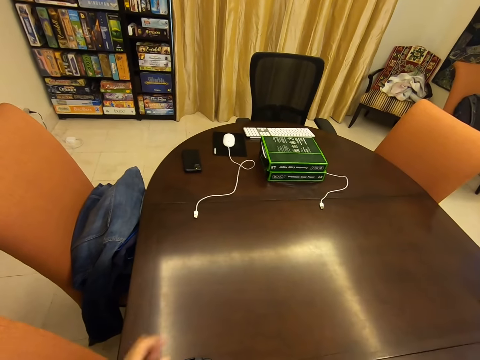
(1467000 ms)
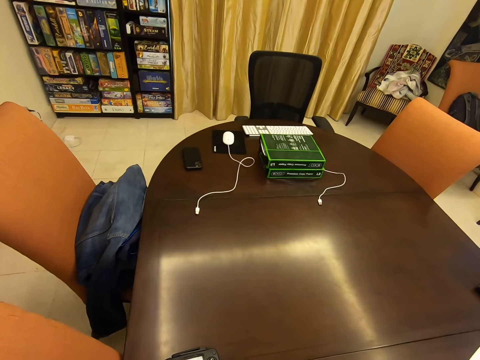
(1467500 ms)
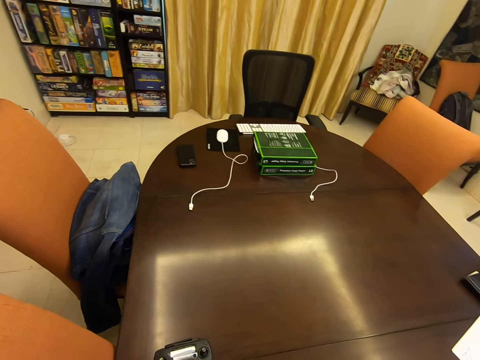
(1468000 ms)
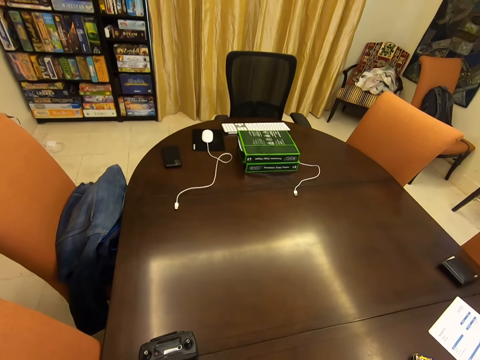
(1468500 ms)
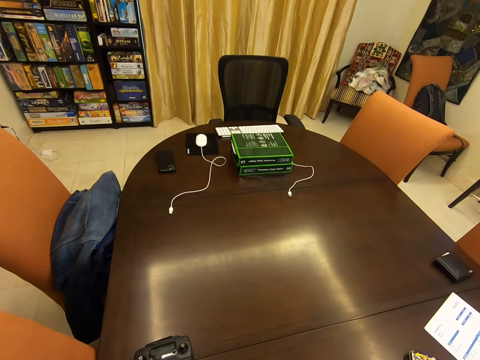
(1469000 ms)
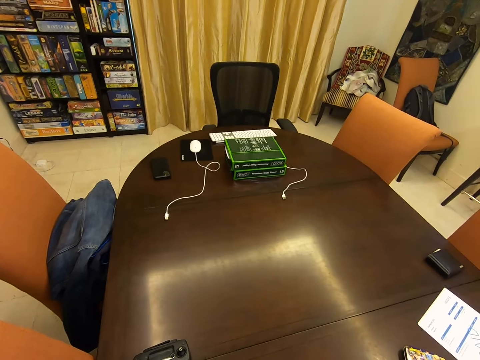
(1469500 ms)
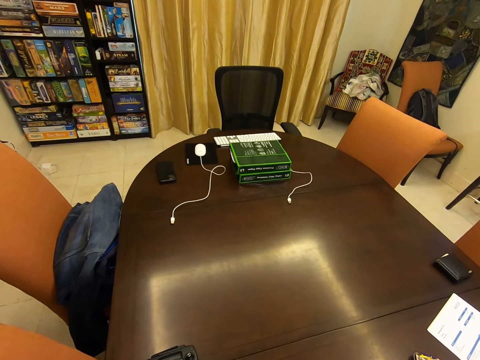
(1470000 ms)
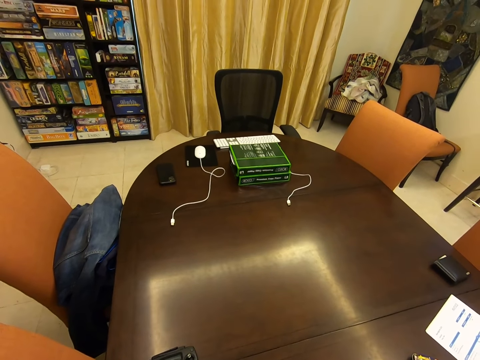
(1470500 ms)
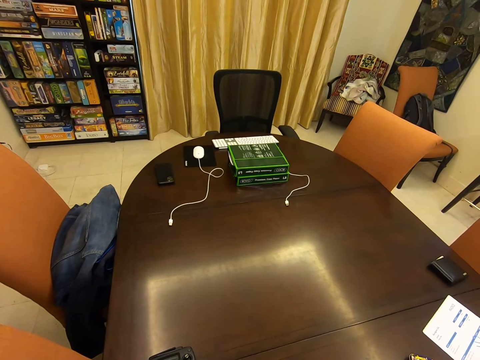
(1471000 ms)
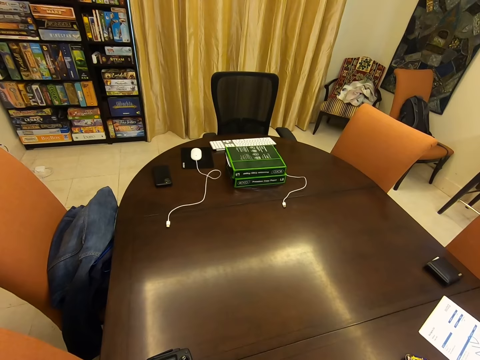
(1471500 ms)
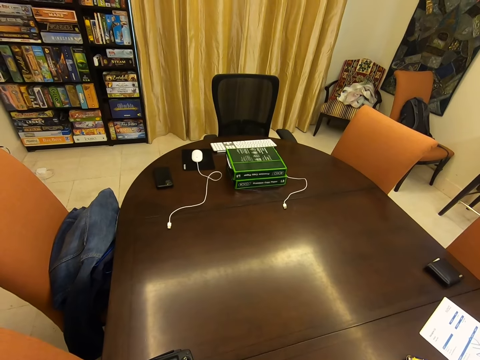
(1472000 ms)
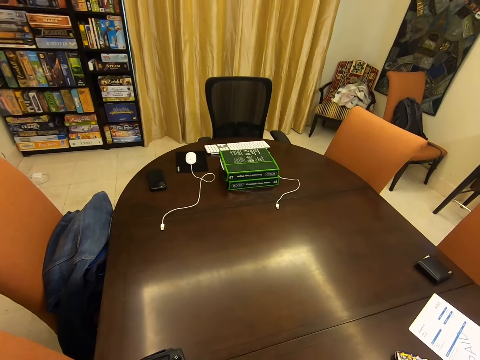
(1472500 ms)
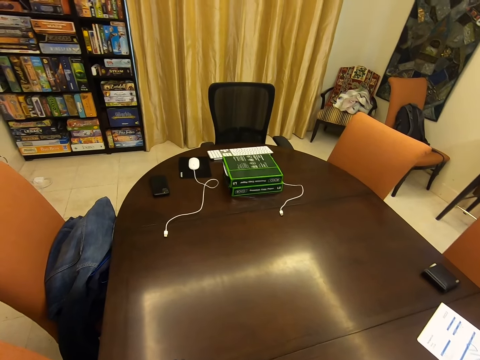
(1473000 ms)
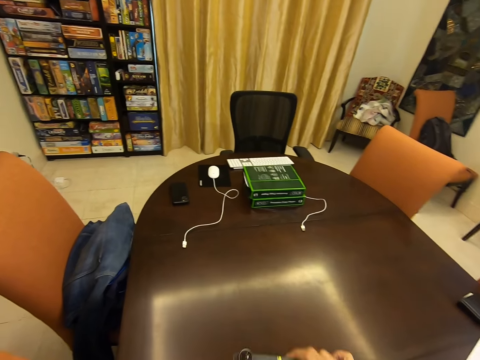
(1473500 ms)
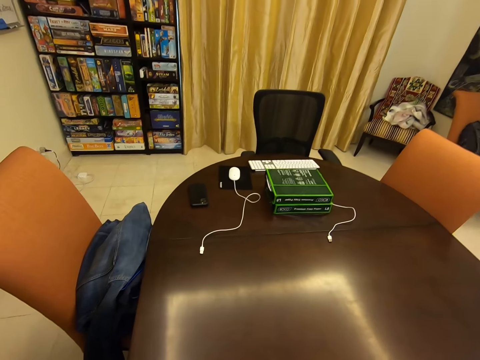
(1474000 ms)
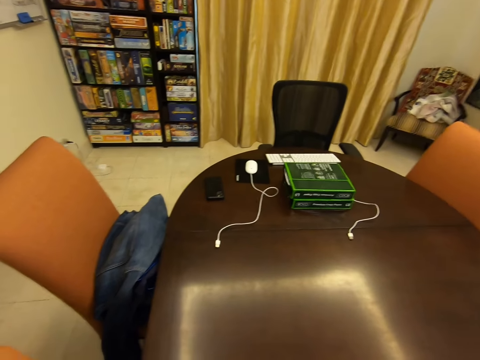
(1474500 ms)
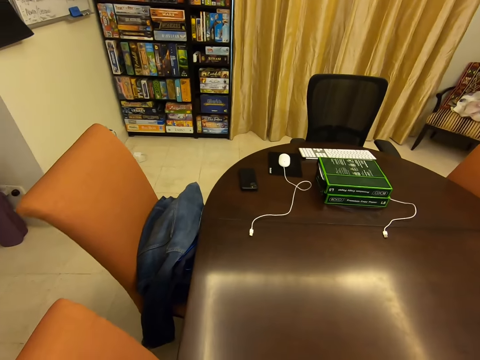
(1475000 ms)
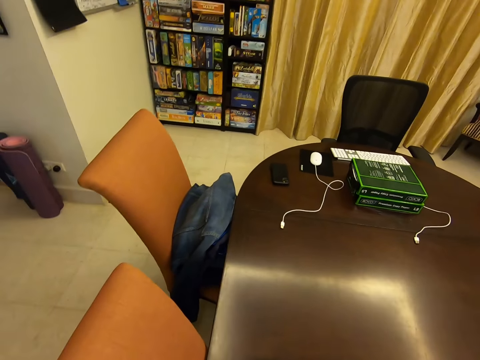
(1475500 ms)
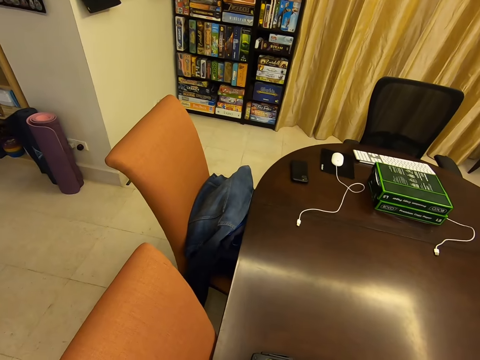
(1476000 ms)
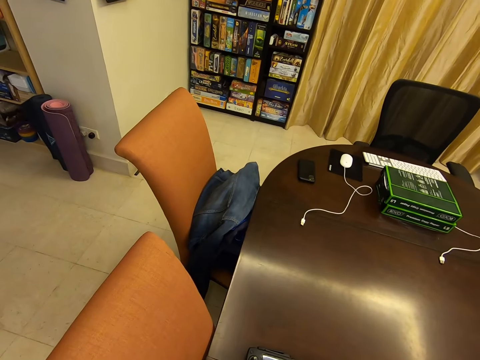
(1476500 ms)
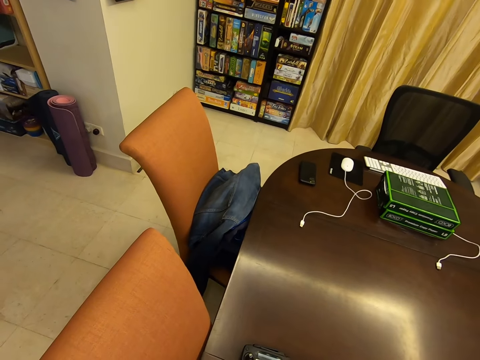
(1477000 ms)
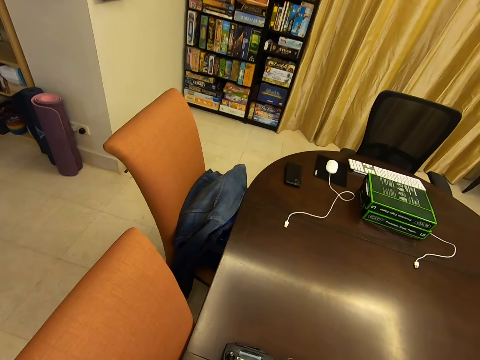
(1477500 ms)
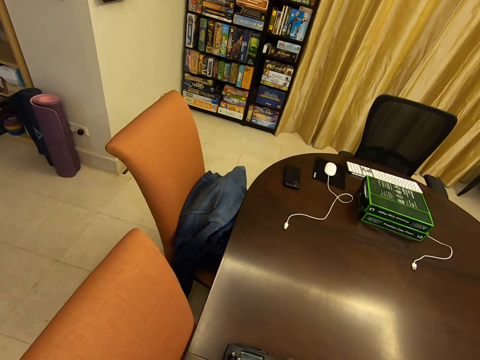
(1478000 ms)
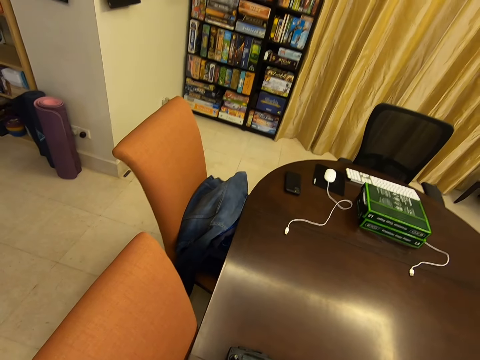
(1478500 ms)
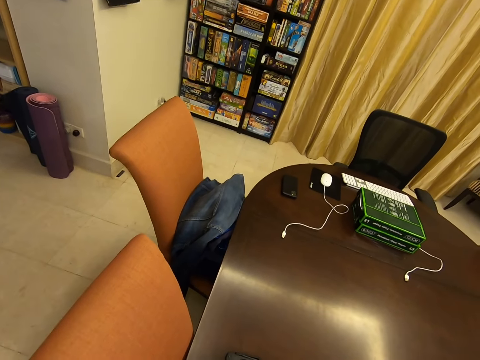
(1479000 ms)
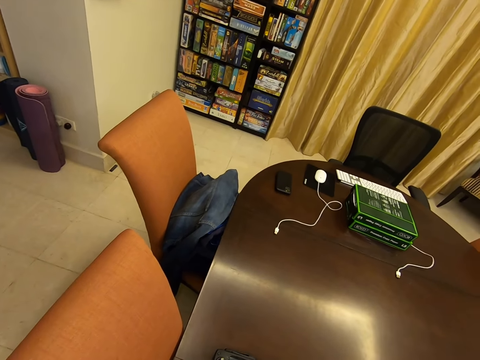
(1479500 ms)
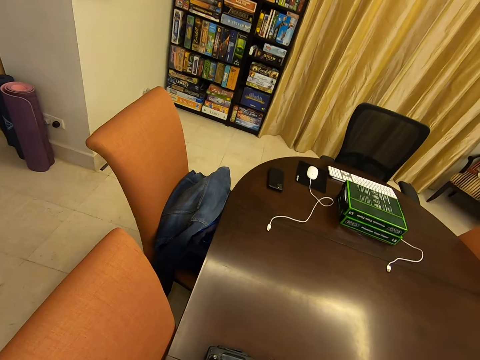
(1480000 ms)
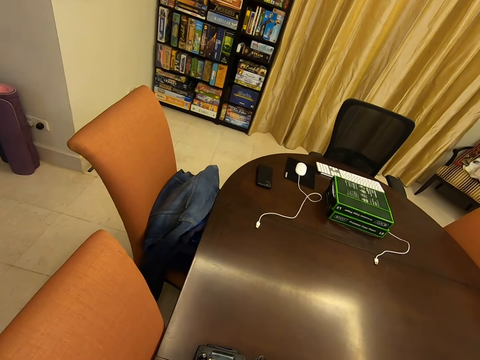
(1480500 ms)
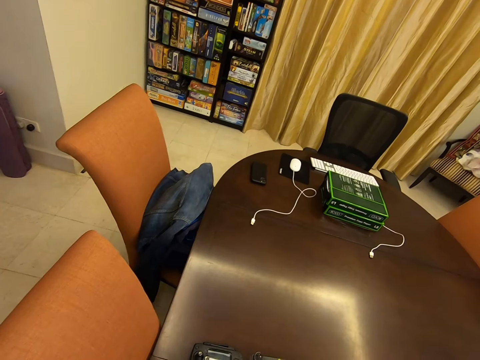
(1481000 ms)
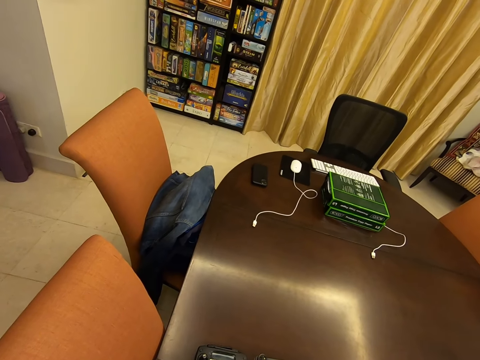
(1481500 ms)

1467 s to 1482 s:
The camera wearer places a game pad on the table. They look around.

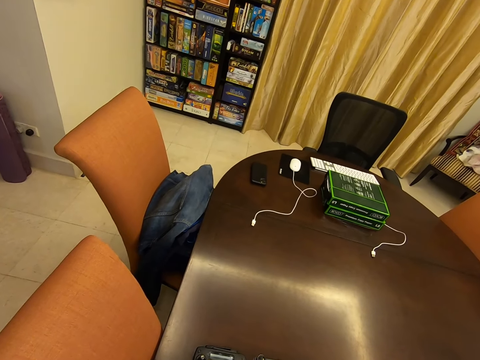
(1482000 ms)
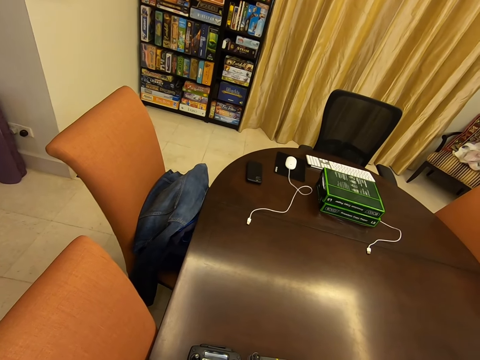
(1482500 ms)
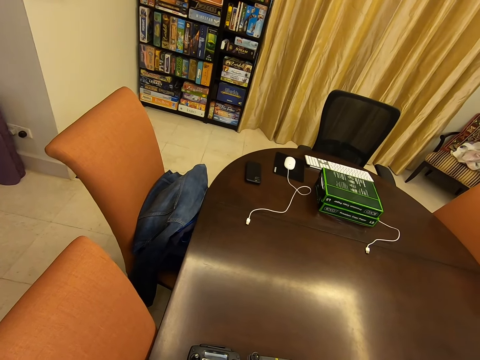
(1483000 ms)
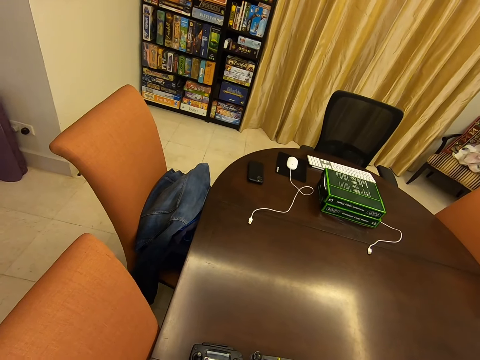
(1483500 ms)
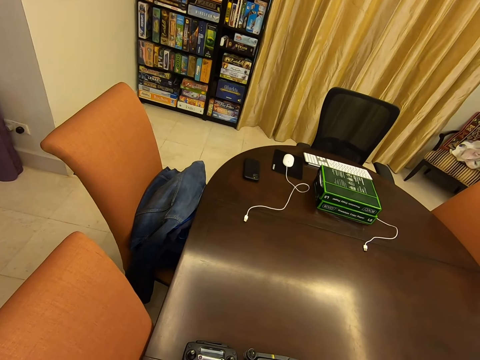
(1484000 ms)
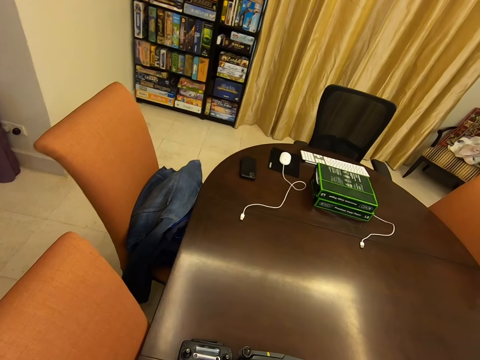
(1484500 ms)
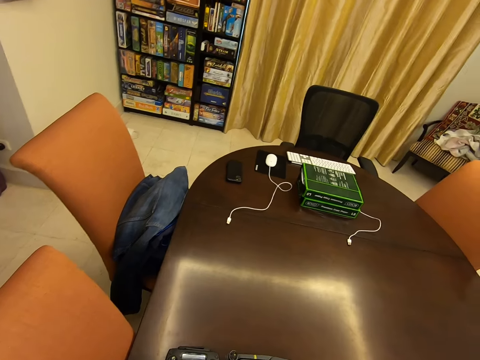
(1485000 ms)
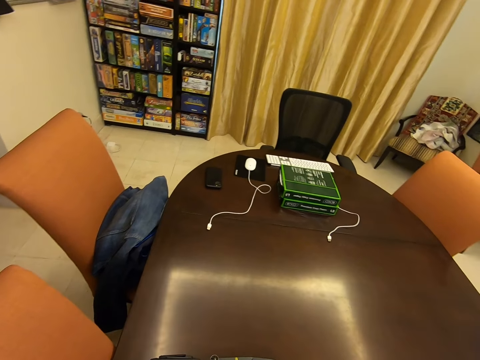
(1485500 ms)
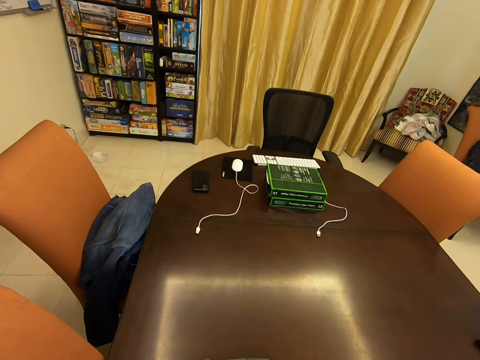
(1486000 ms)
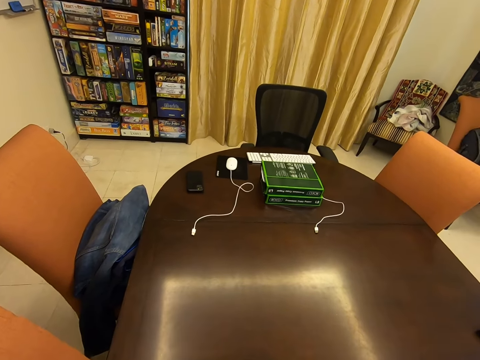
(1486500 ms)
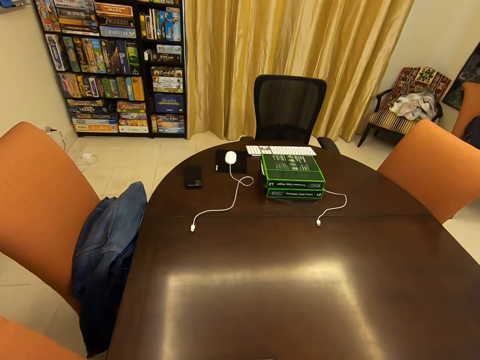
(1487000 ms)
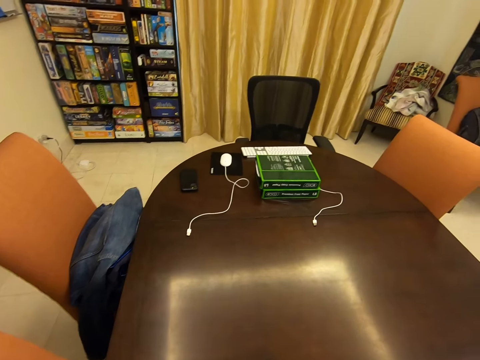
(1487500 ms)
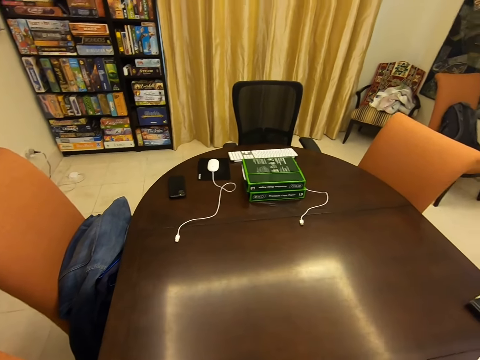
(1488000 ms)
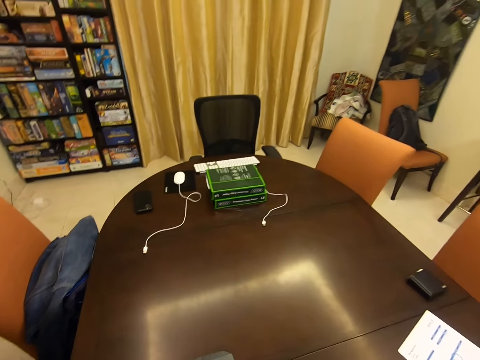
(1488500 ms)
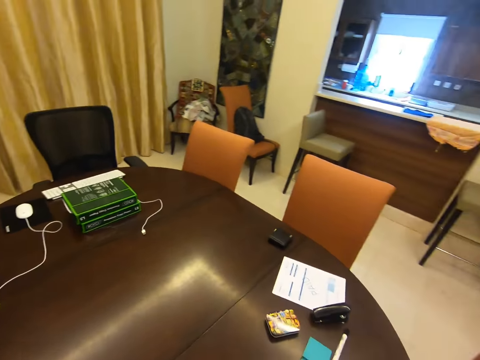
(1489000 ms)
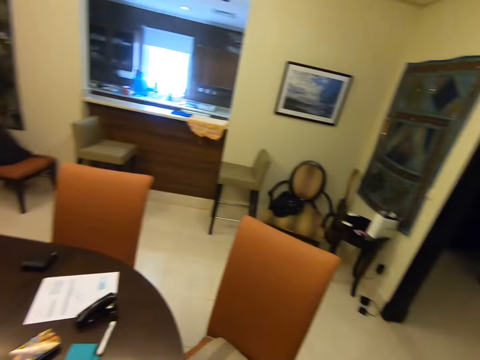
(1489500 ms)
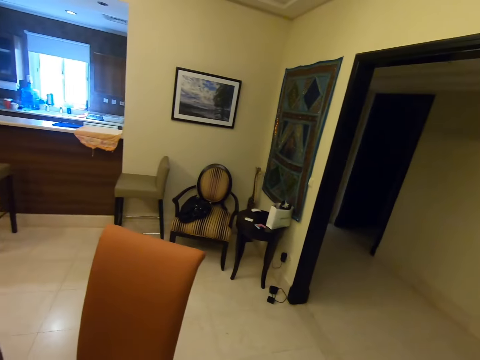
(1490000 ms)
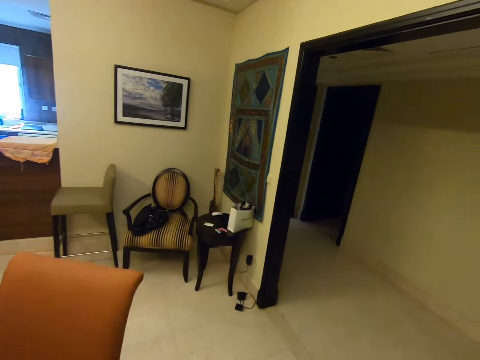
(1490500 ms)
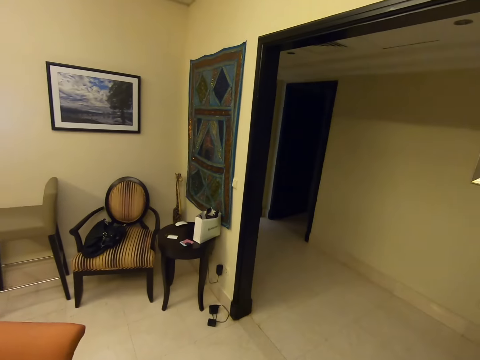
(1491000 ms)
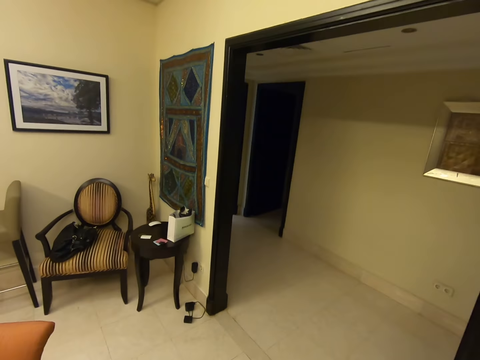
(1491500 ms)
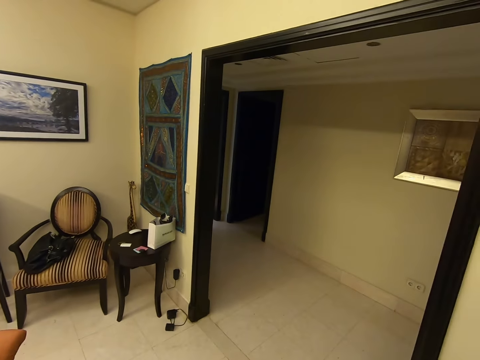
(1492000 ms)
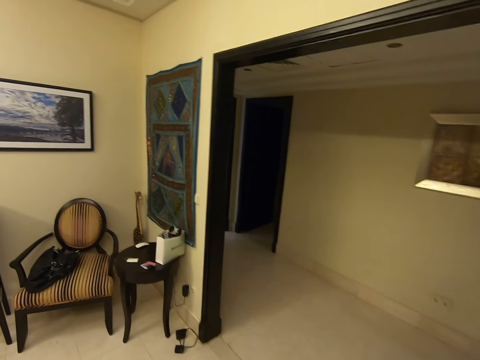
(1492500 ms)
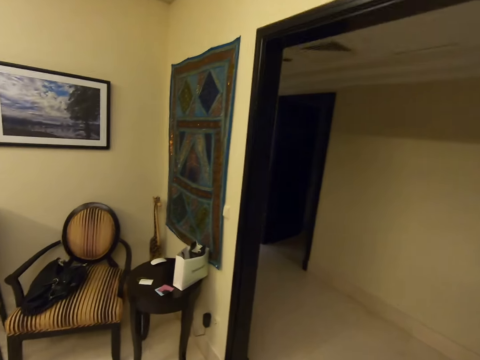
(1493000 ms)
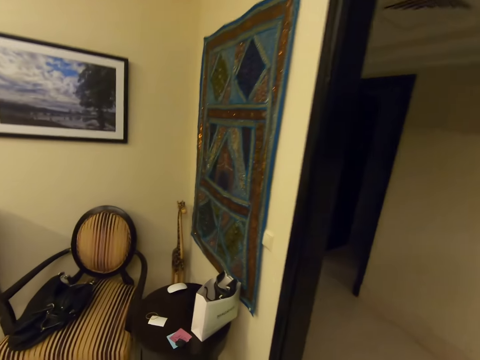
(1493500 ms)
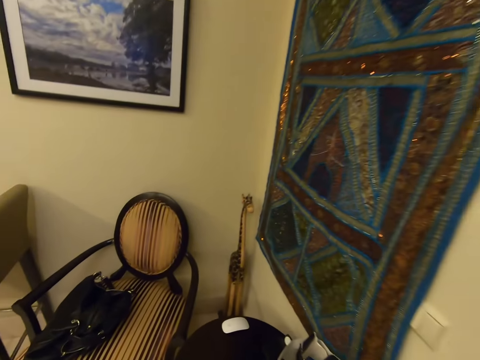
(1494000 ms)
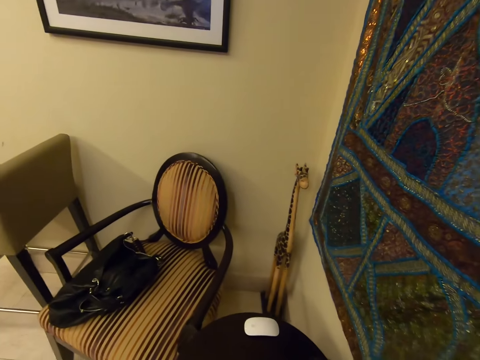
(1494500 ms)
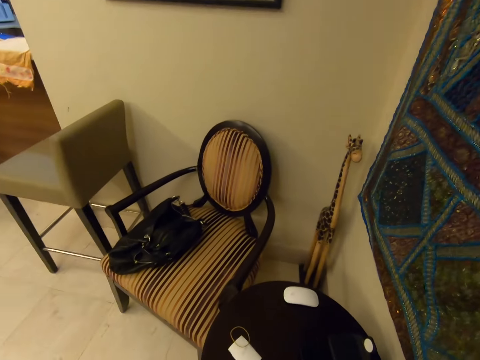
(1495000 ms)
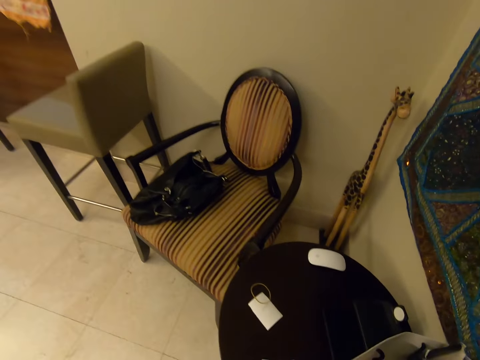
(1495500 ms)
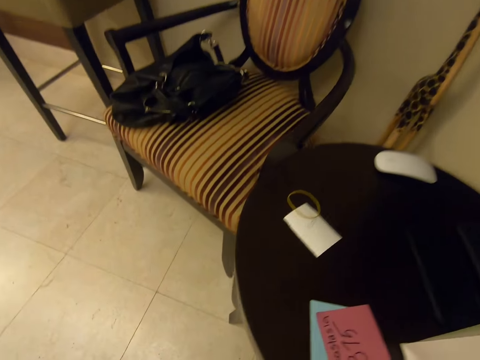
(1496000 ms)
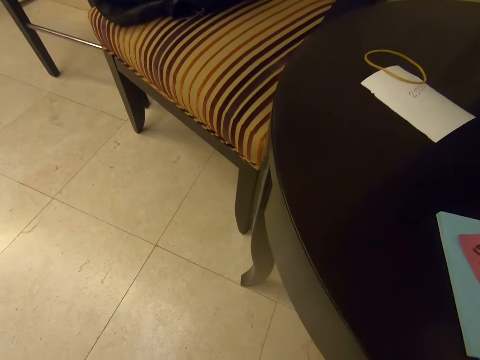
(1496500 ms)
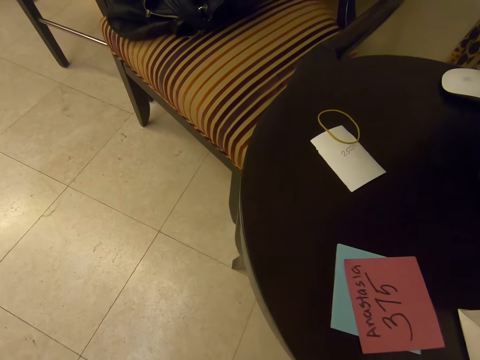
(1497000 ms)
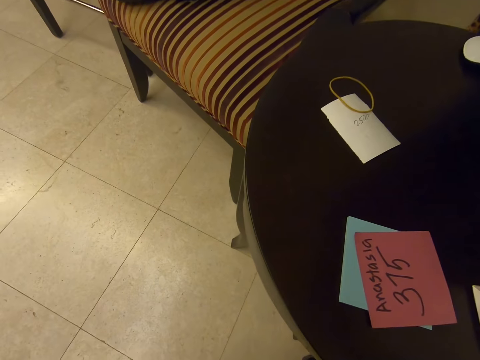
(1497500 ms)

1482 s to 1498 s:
The camera wearer walks. They look around.
